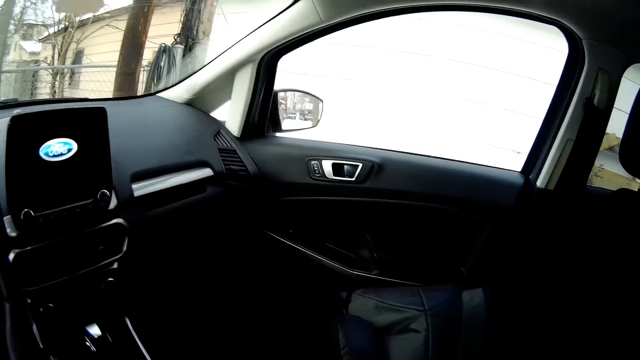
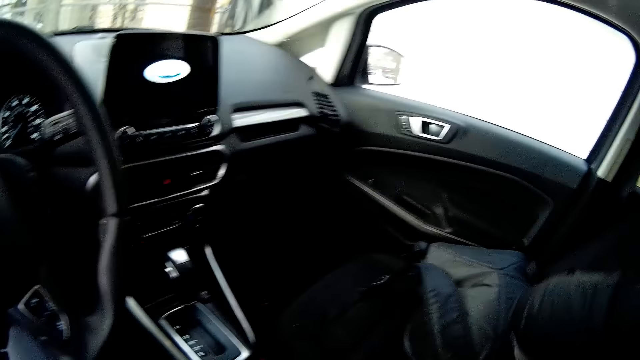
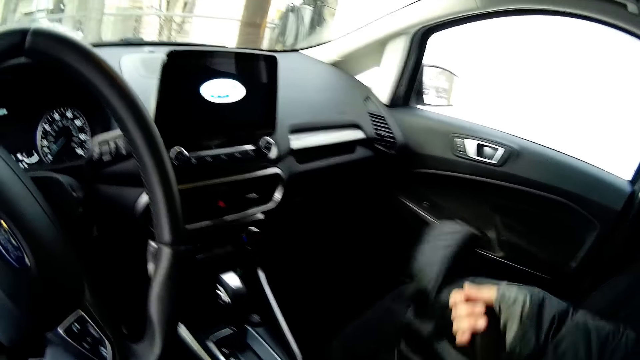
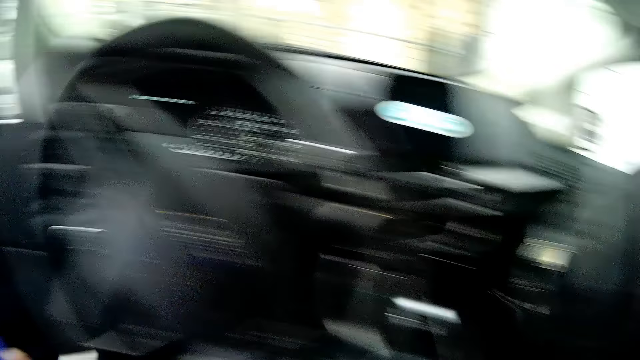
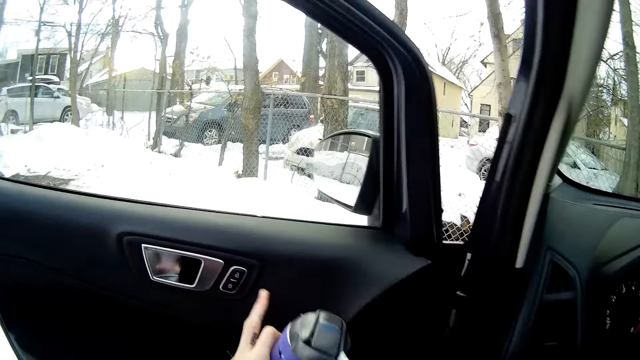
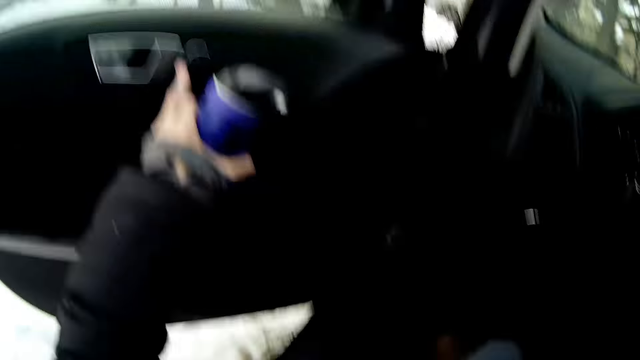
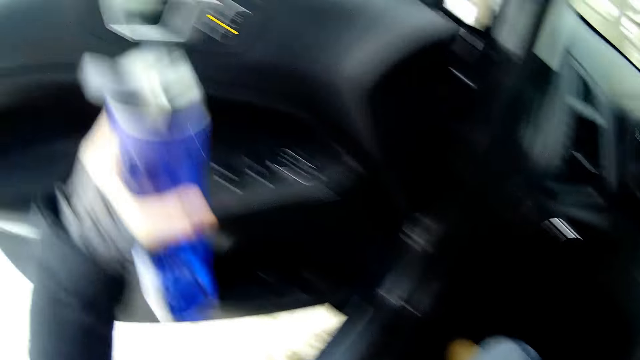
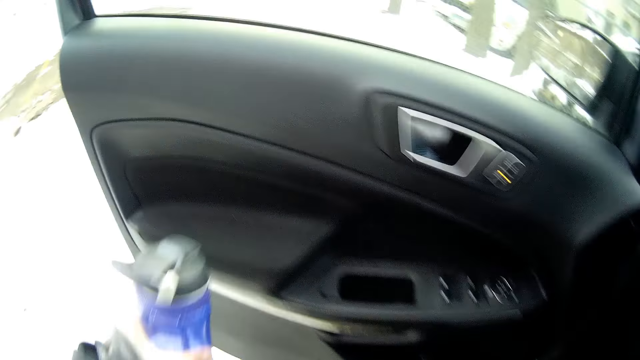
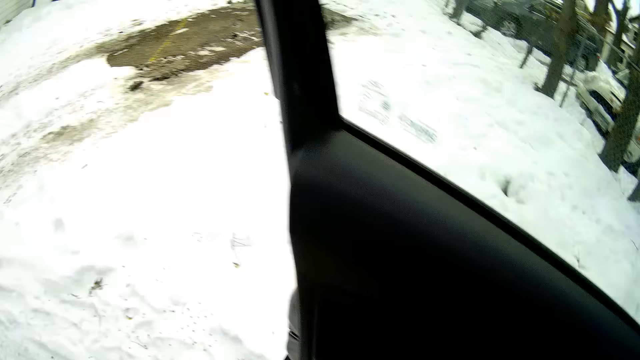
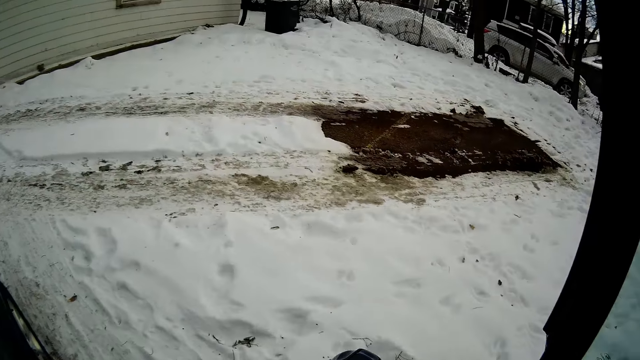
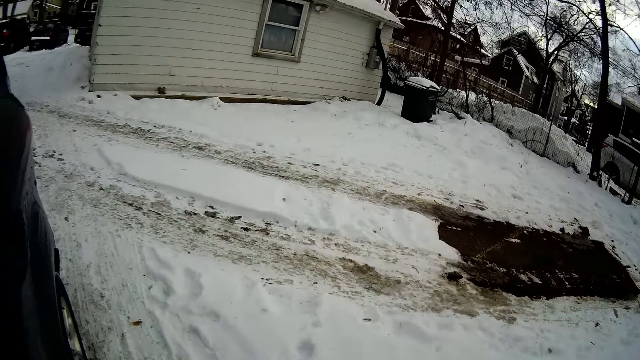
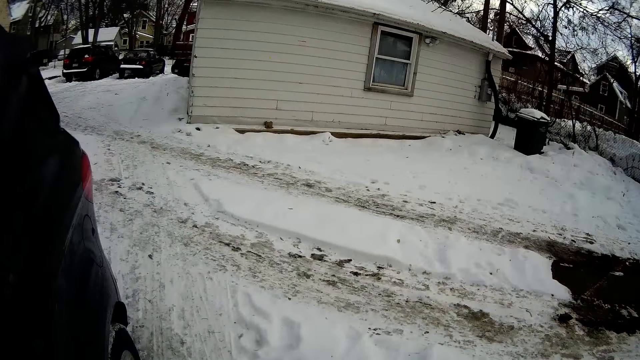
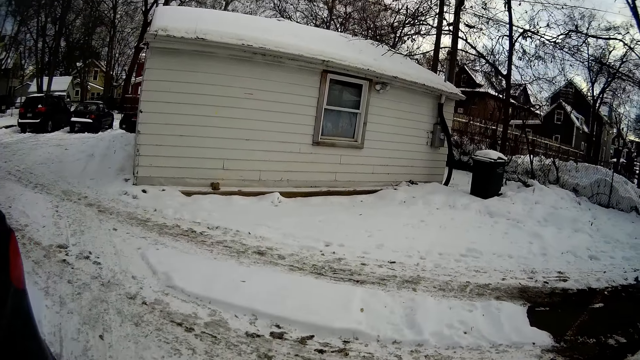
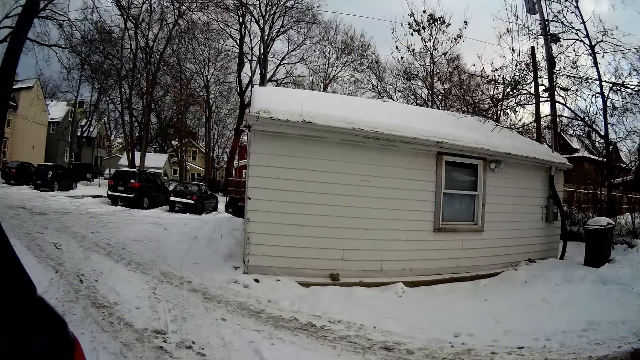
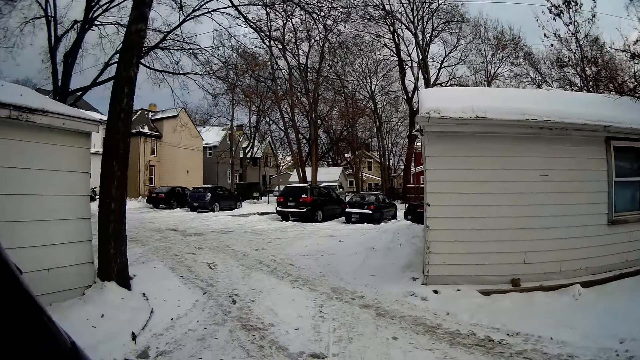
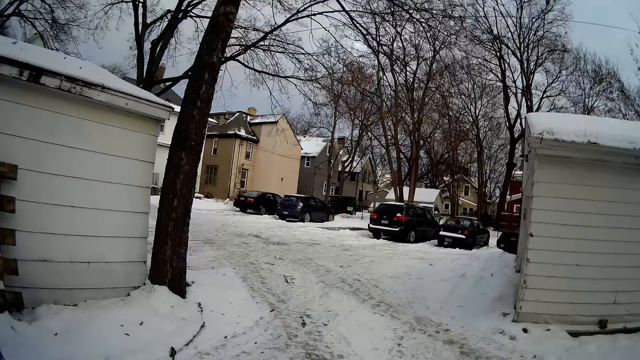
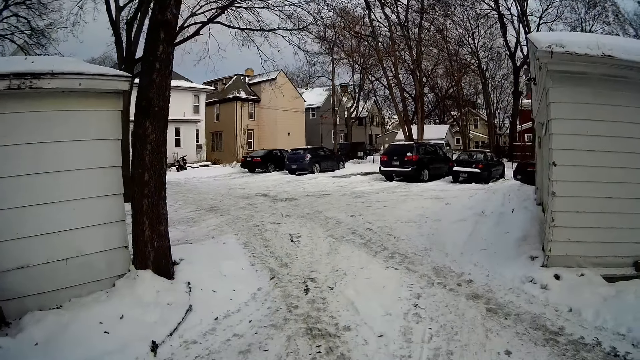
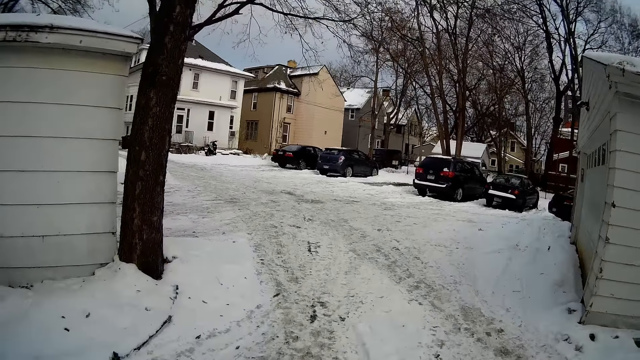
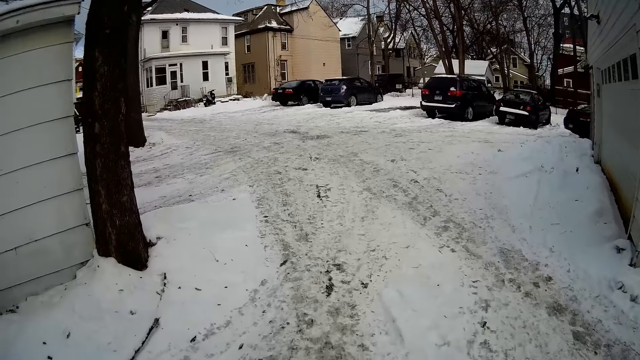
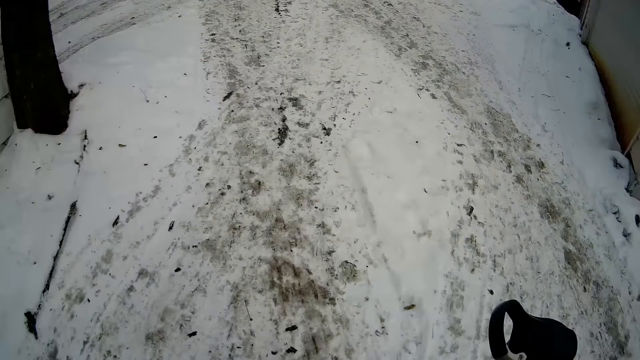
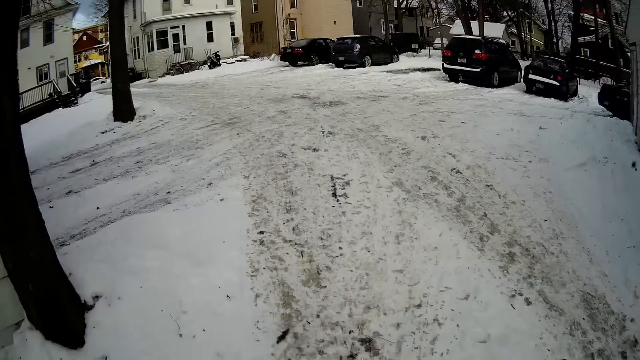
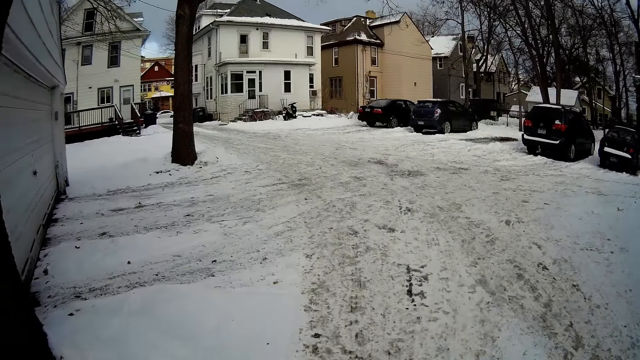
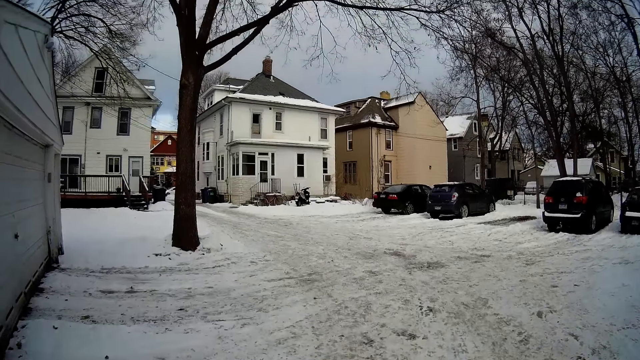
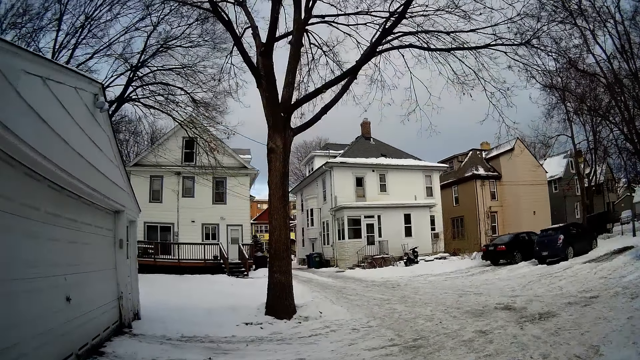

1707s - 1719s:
The camera wearer looks around. He carries a backpack from a passenger seat with his right hand. He pushes the car door with his left hand. He presses a button on the car door. He steps out of the car. He walks around.

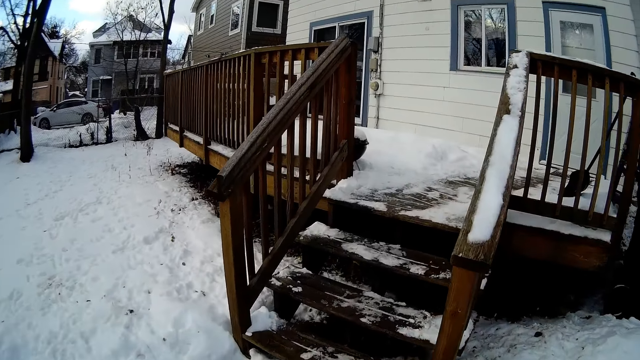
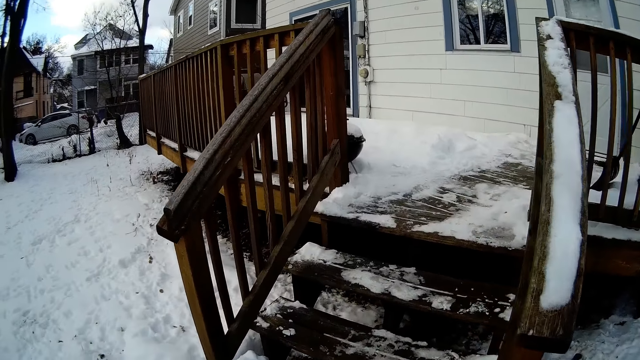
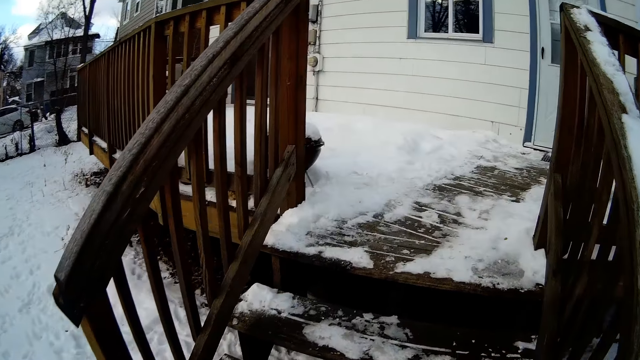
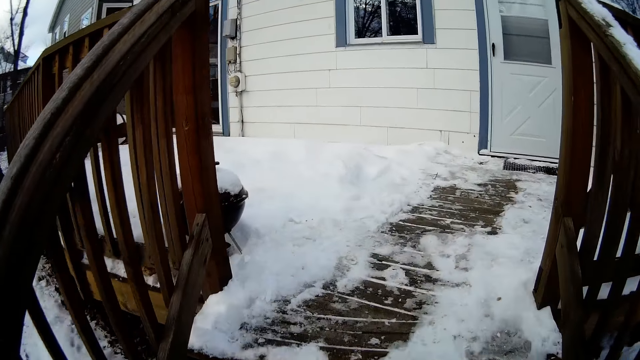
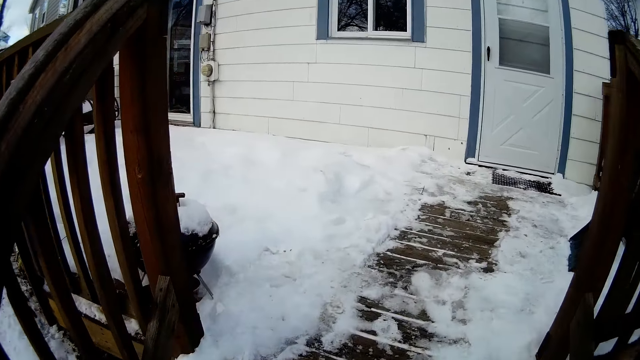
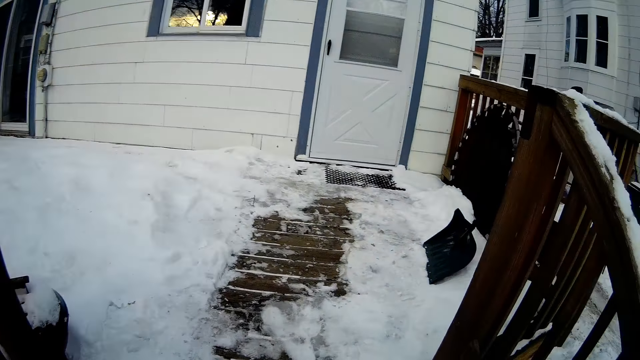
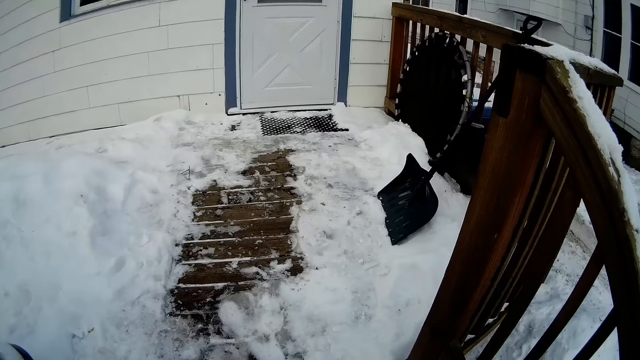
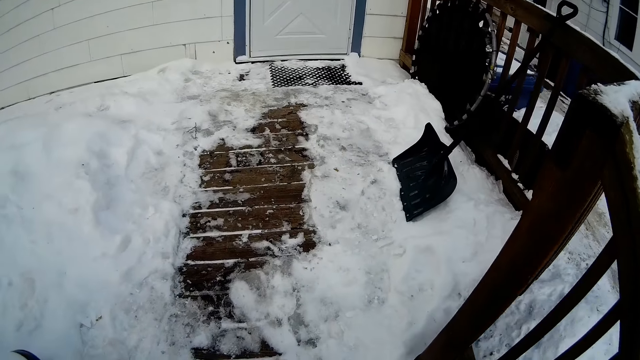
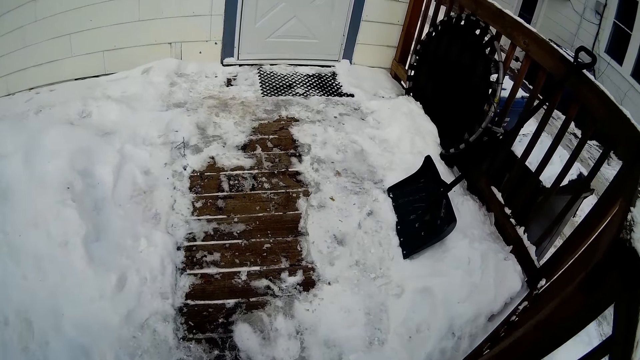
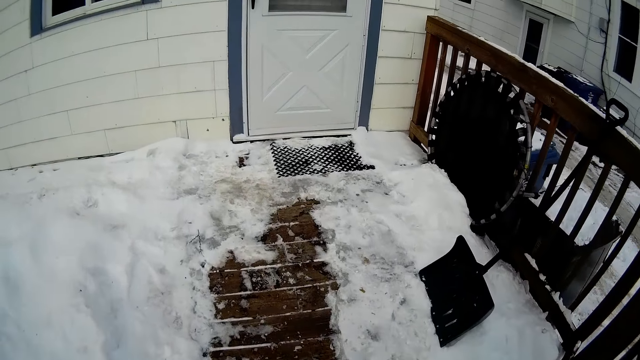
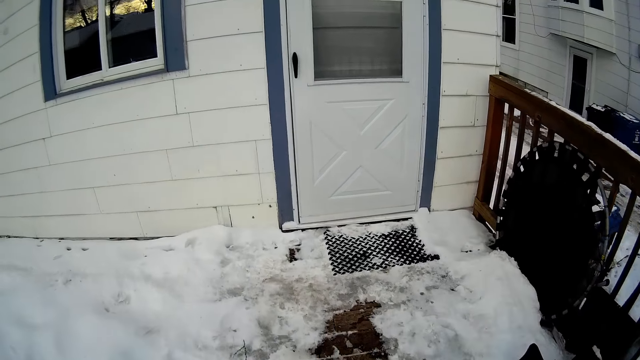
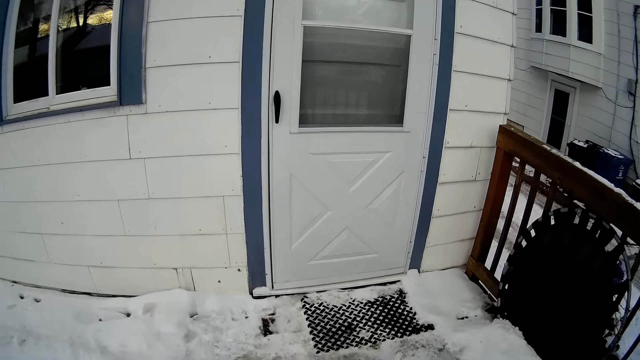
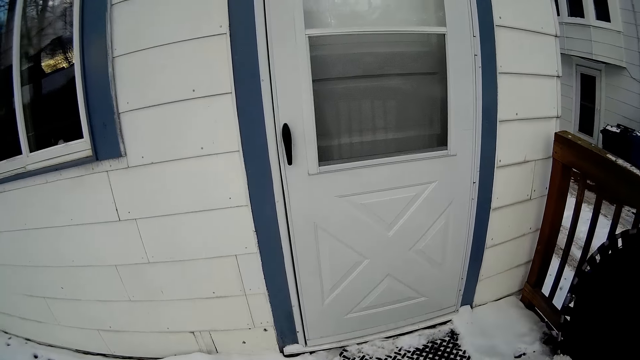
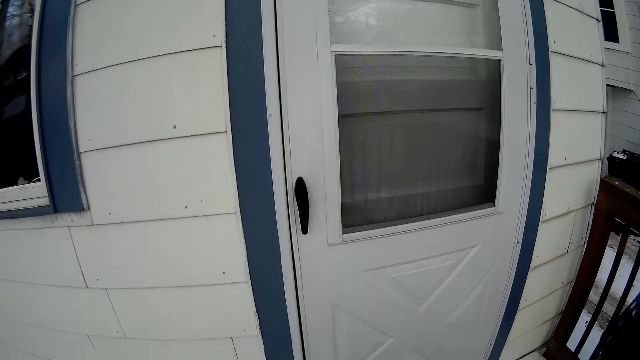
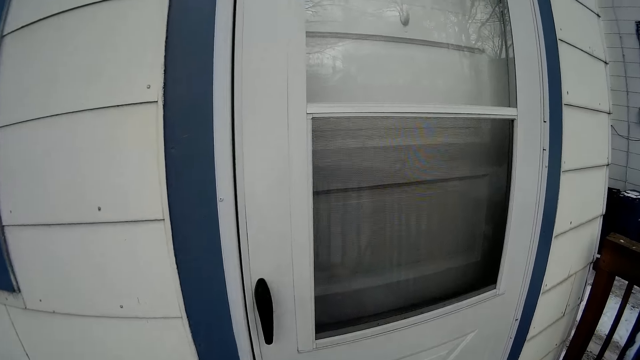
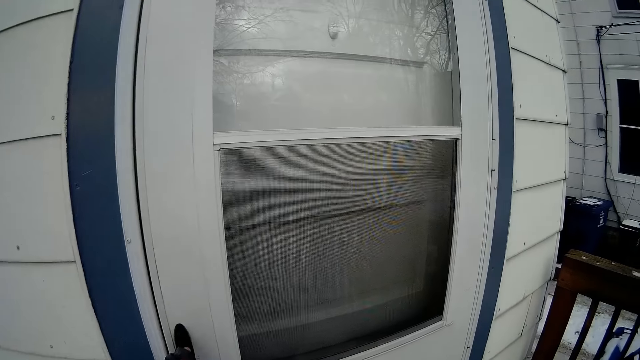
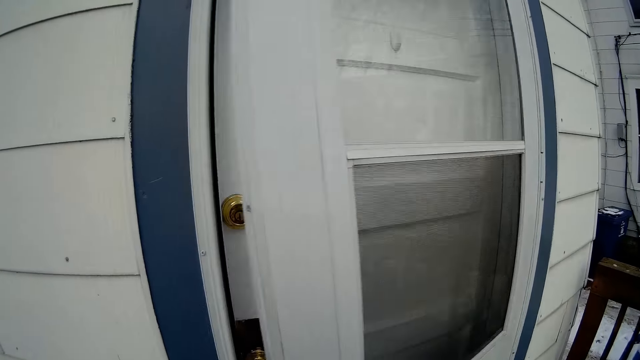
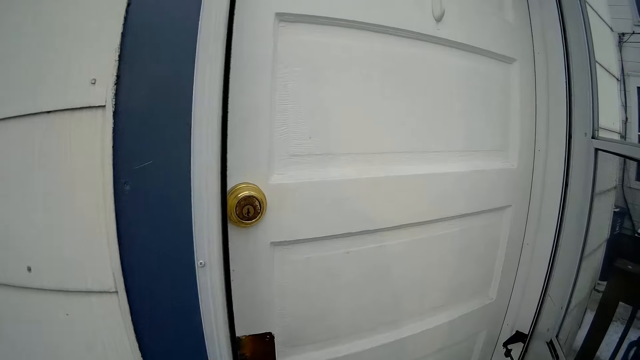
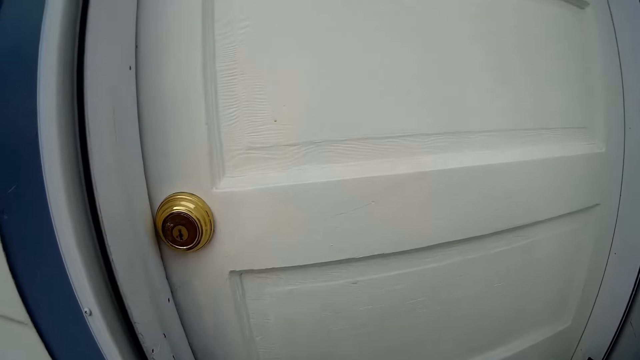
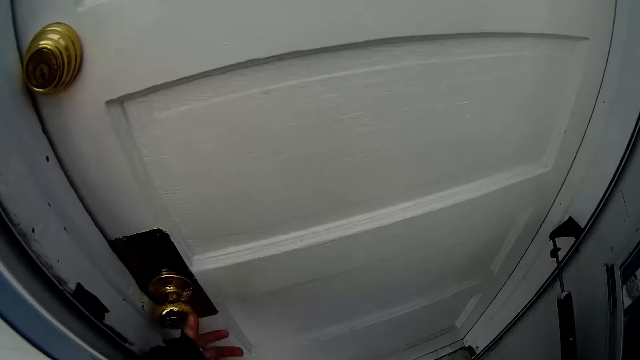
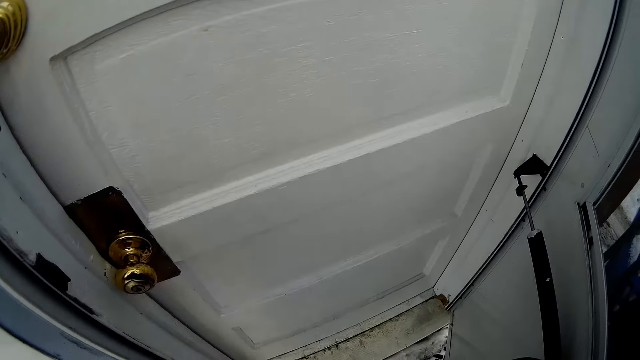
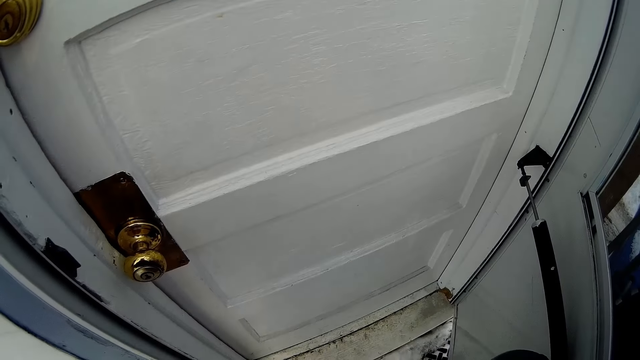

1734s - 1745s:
The camera wearer walks up the stairs. He walks to a house. He walks around. He opens a glass door with his right hand.
